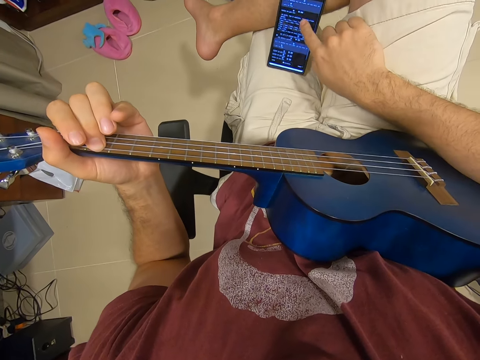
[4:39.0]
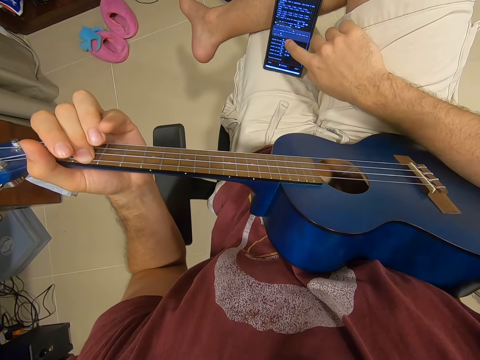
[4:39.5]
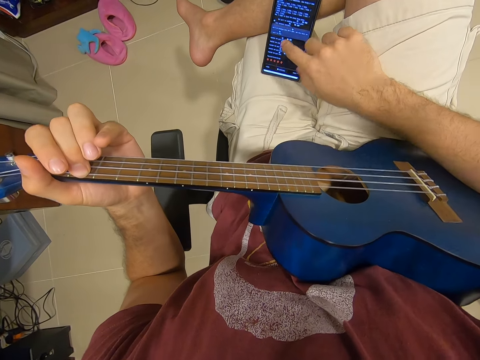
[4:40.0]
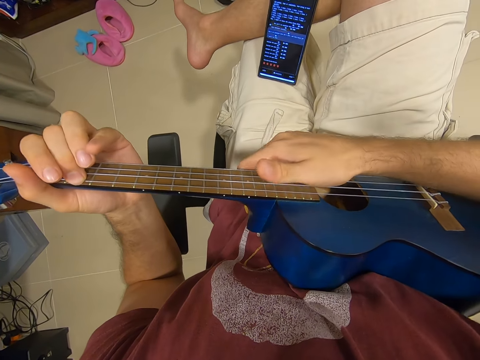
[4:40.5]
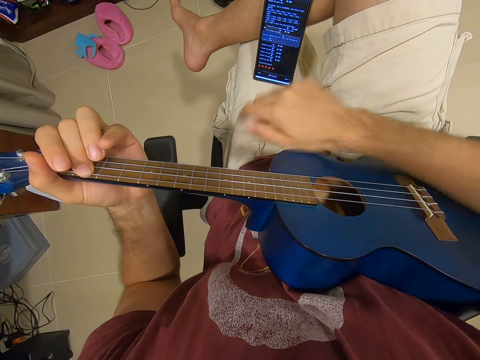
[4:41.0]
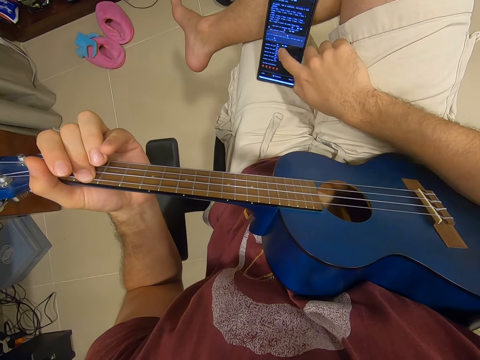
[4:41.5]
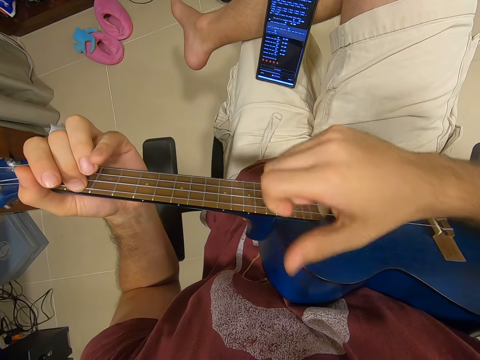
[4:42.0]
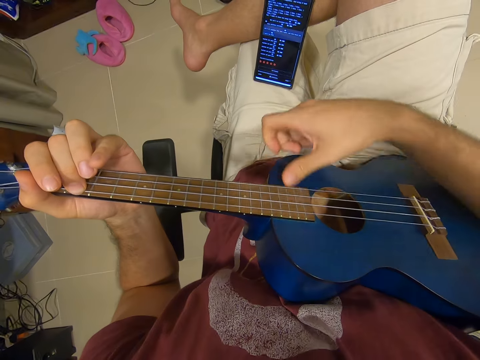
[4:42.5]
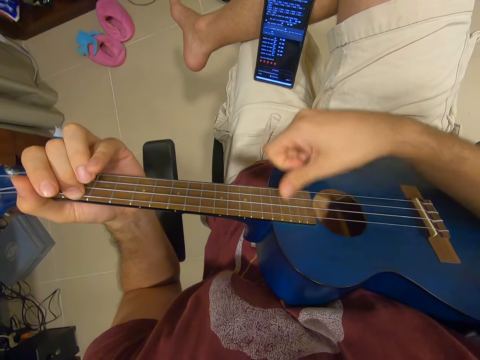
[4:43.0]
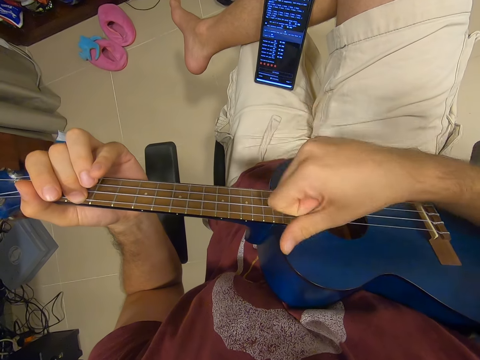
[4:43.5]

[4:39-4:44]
The camera wearer operates the phone. He holds the guitar with his right hand. He removes his right hand from the guitar. He operates the phone. He plays the guitar with both hands.

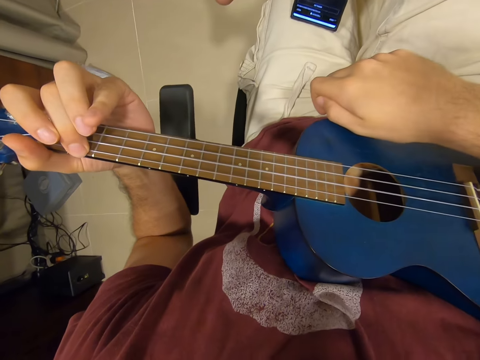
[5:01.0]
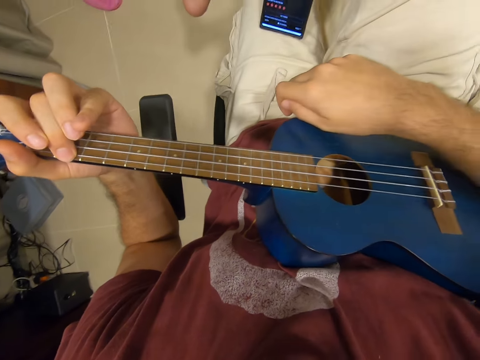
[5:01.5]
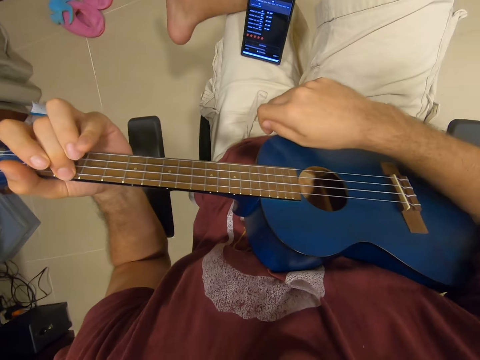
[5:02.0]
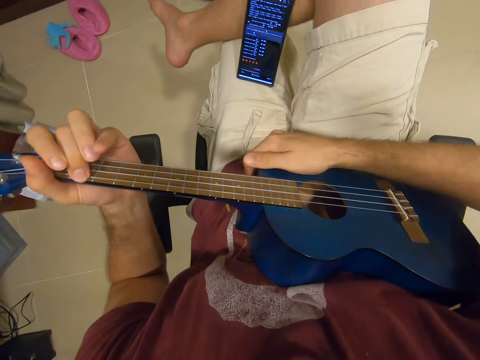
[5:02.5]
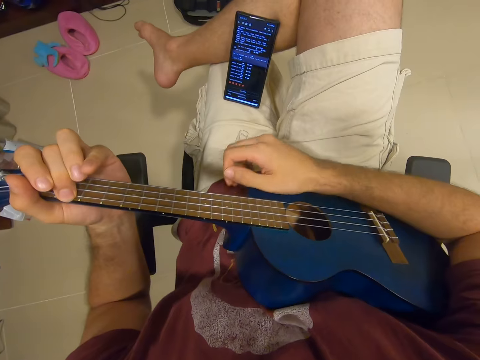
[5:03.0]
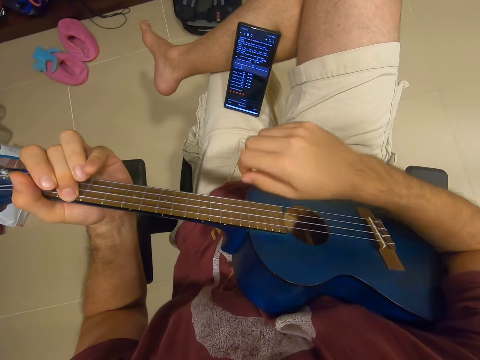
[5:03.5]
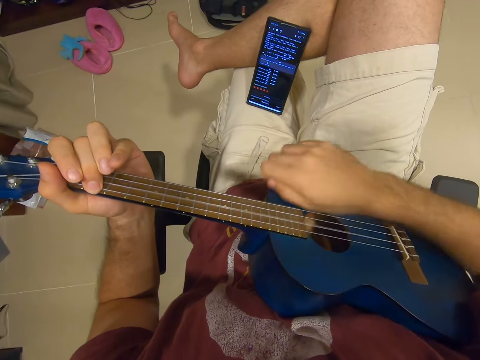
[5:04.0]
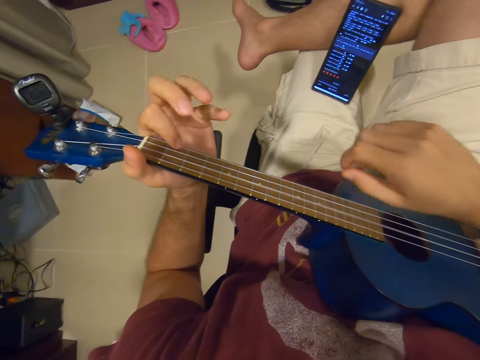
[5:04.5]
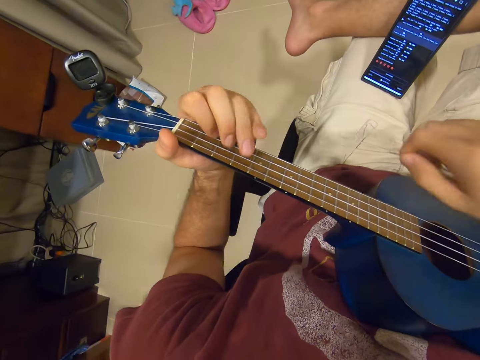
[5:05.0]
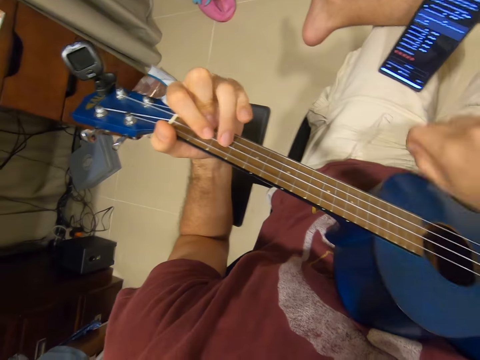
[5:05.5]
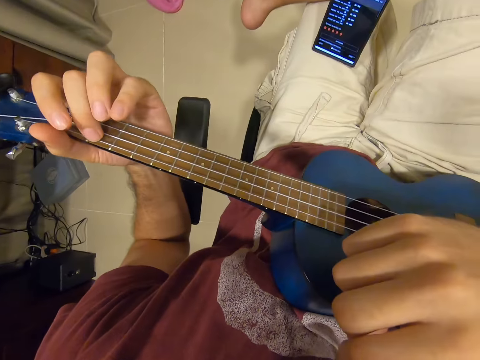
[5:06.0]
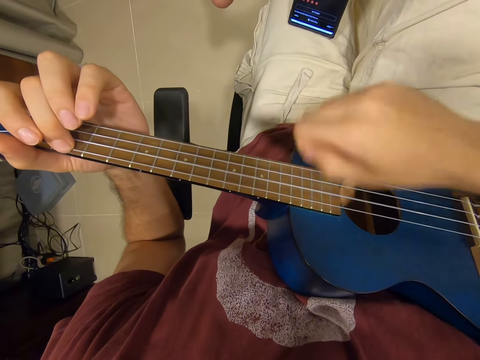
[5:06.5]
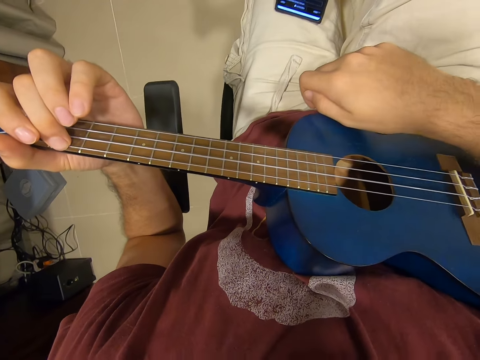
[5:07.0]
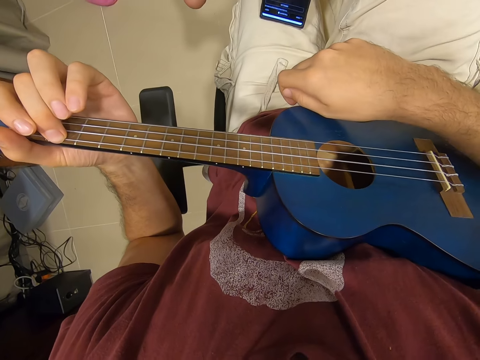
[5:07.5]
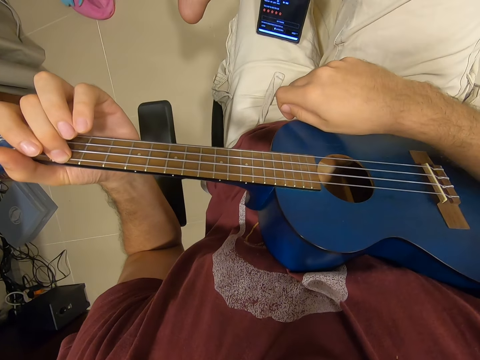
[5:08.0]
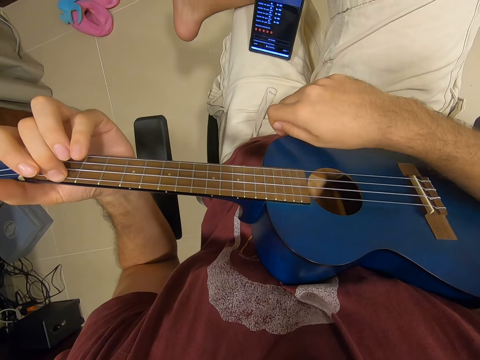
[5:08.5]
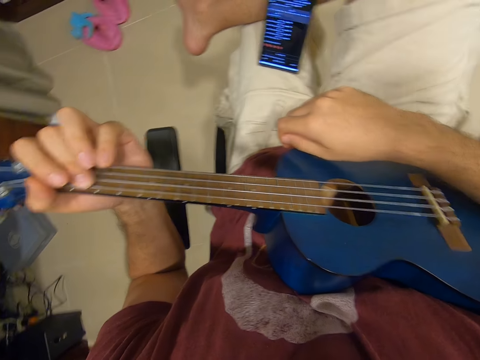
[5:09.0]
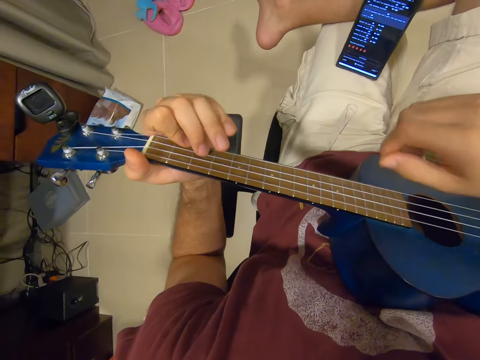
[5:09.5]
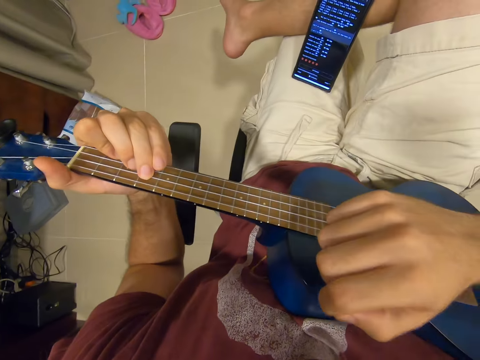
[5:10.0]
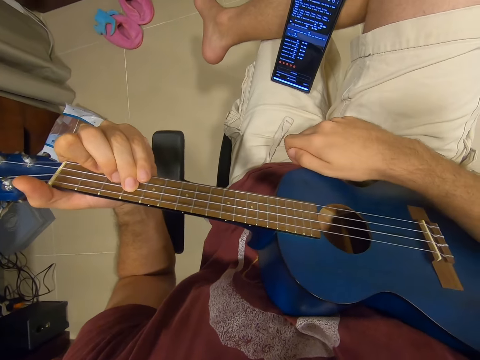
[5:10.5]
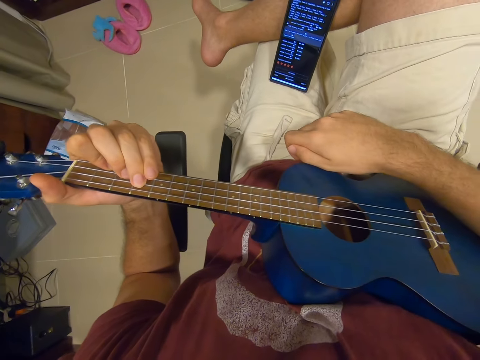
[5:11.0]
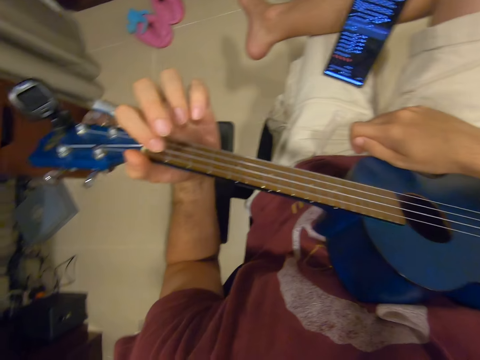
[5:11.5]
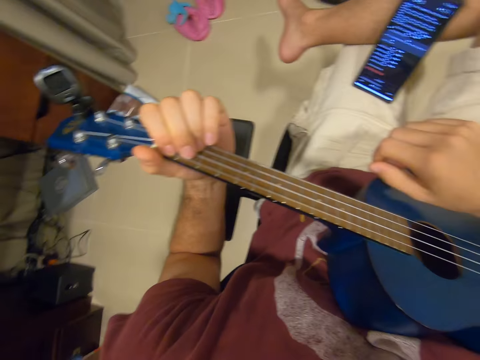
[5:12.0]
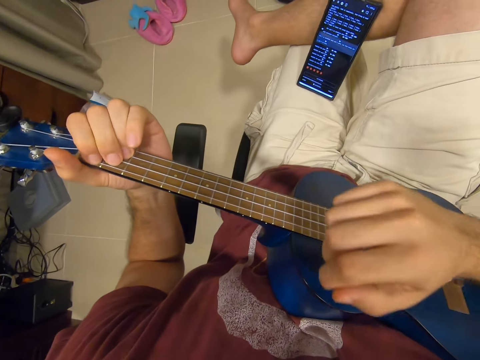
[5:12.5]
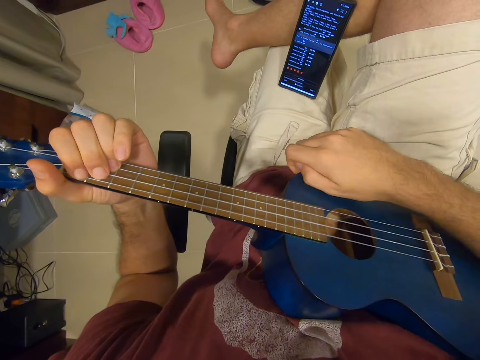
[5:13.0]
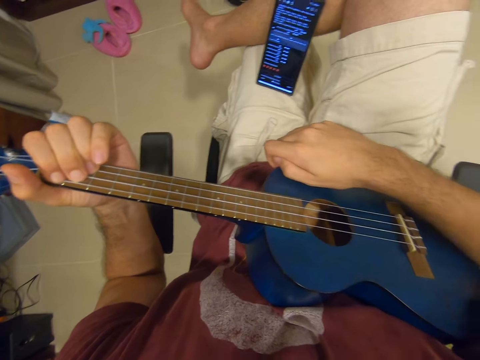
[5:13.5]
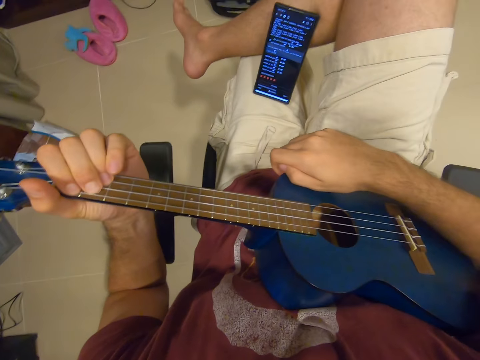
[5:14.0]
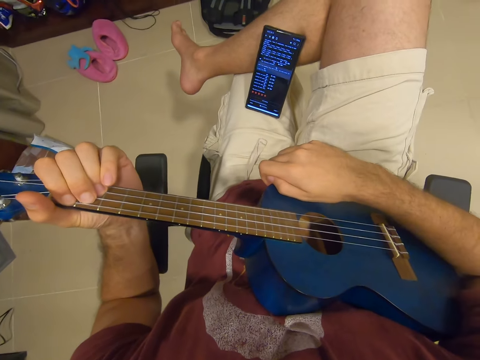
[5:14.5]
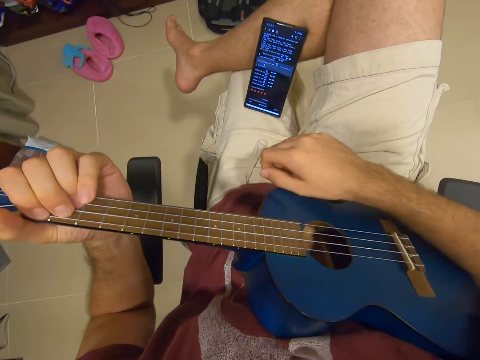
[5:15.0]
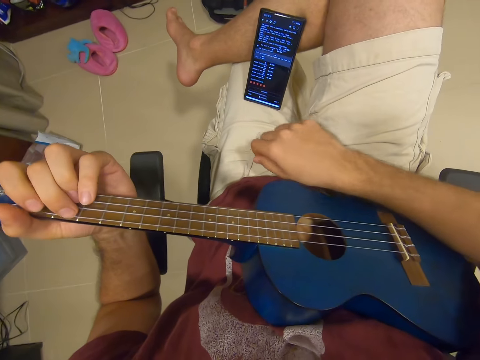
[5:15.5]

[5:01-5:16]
The camera wearer holds the guitar with his right hand. He plays the guitar with his right hand. He stares at the phone. He plays the guitar with his right hand. He moves his left hand fingers on the guitar. He plays the guitar with his right hand. He stares at the phone.

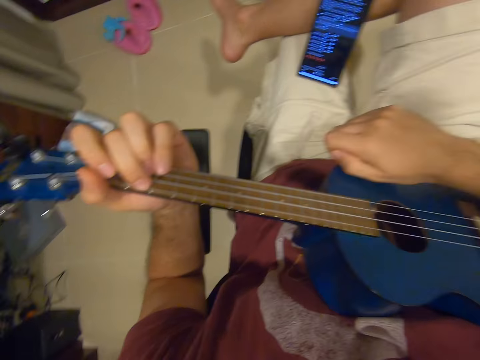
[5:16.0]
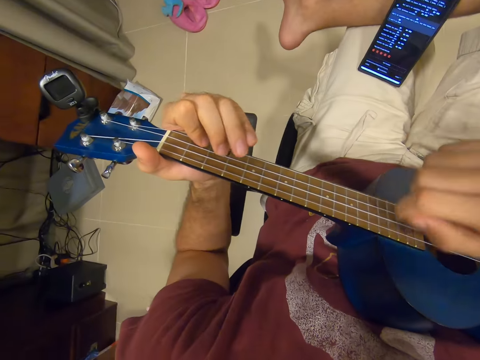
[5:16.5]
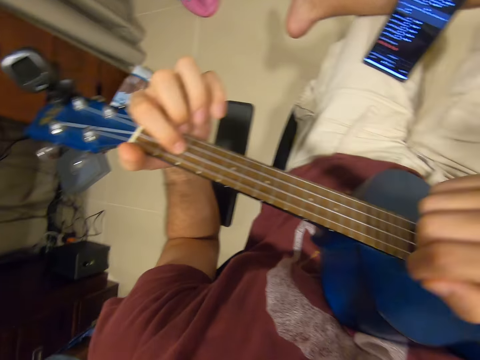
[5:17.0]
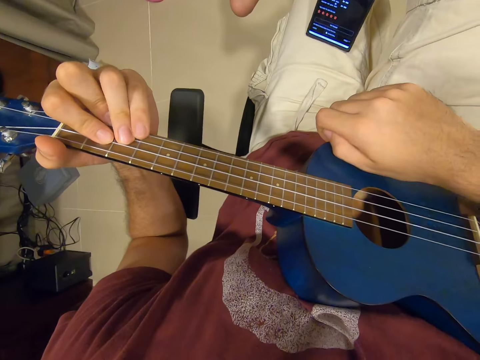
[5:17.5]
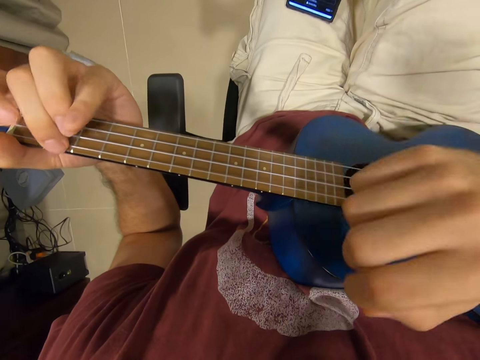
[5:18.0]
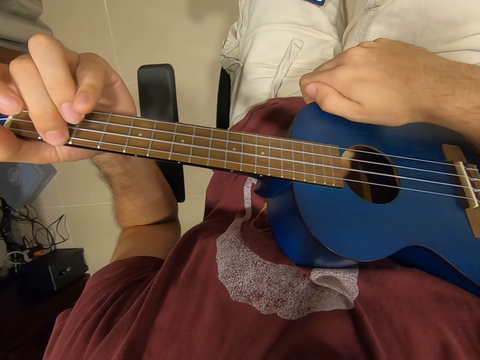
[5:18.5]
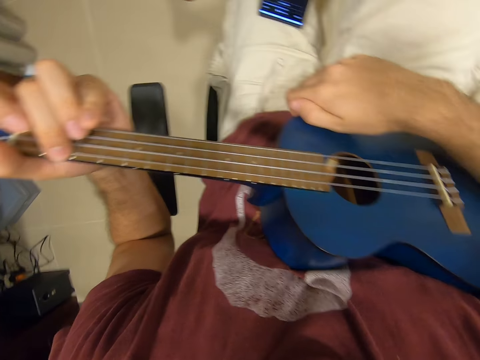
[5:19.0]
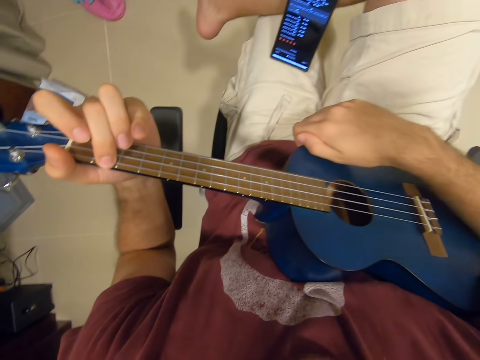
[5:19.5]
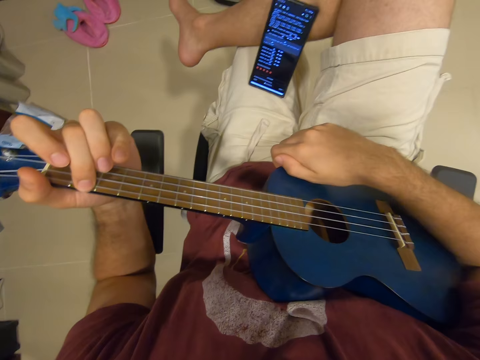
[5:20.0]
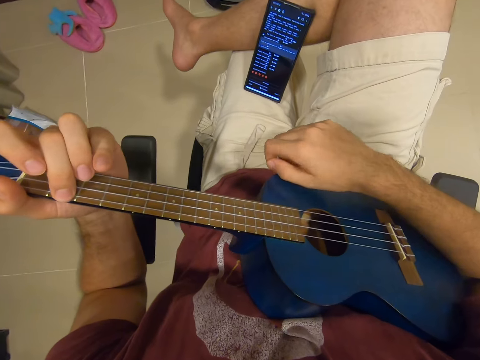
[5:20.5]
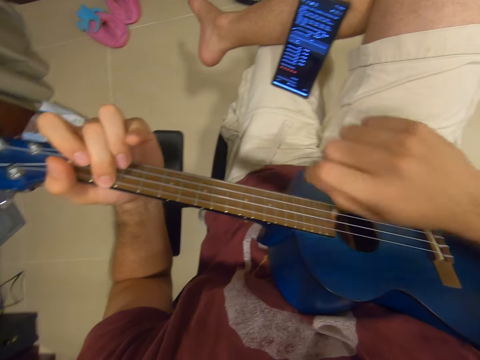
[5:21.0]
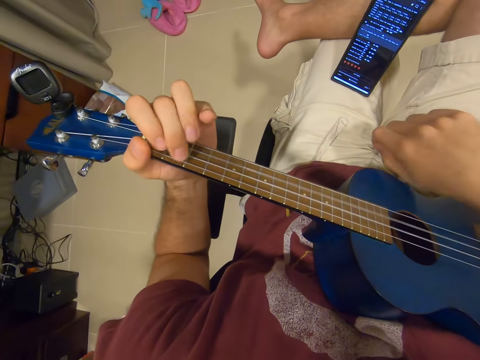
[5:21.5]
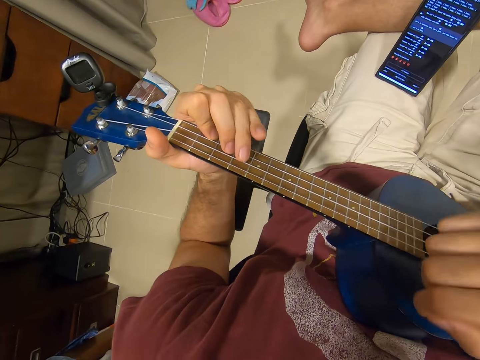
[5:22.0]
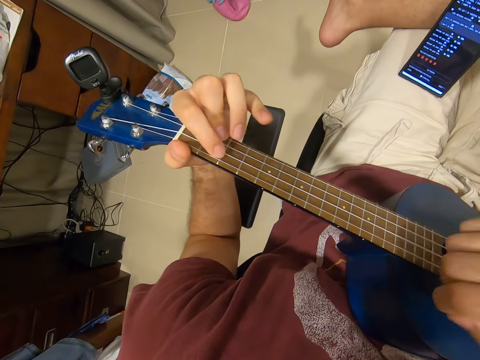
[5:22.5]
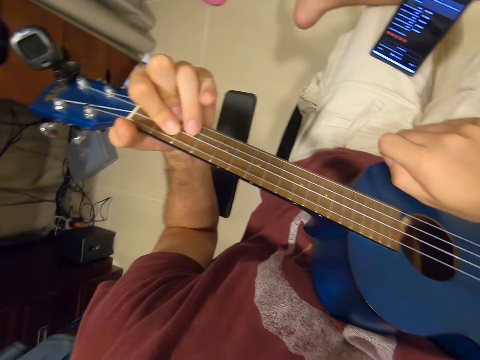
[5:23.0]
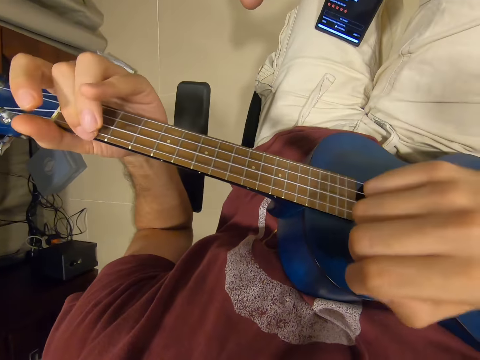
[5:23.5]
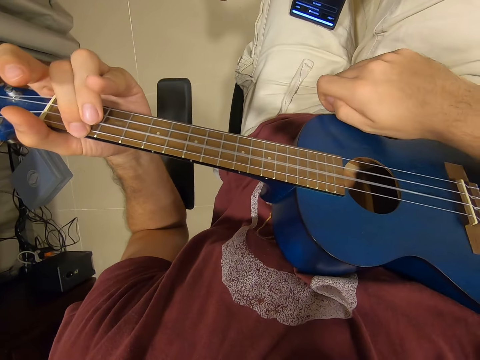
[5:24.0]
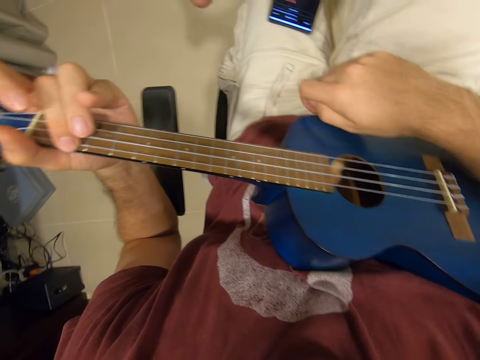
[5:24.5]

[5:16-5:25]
The camera wearer plays the guitar with his right hand. He stares at the phone. He plays the guitar with his right hand.
